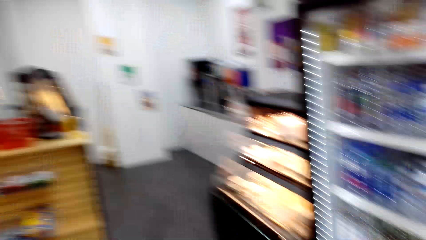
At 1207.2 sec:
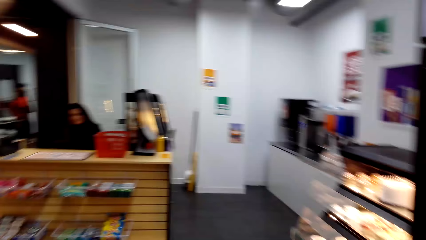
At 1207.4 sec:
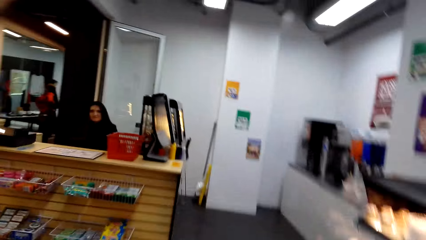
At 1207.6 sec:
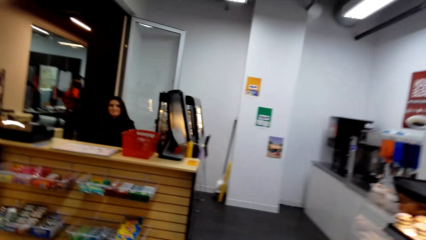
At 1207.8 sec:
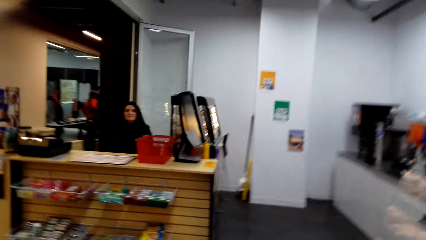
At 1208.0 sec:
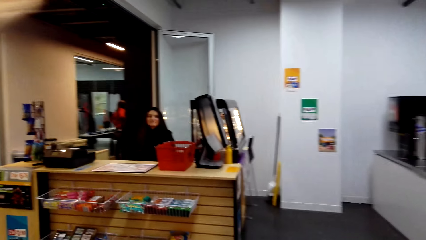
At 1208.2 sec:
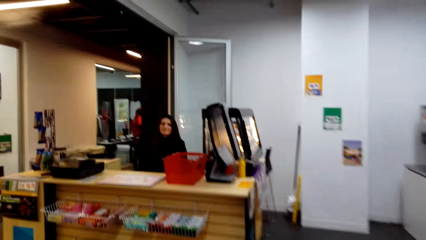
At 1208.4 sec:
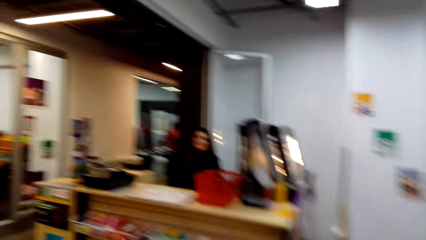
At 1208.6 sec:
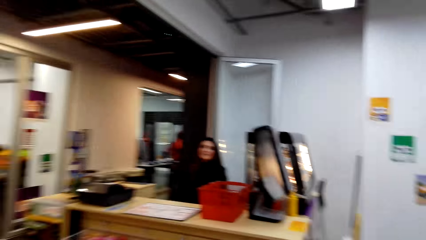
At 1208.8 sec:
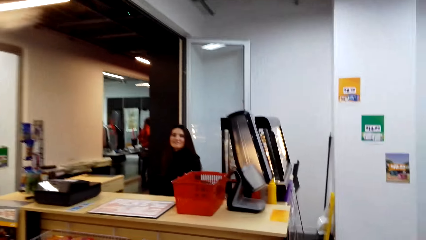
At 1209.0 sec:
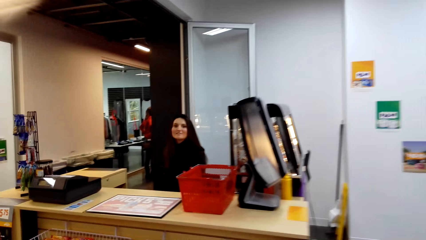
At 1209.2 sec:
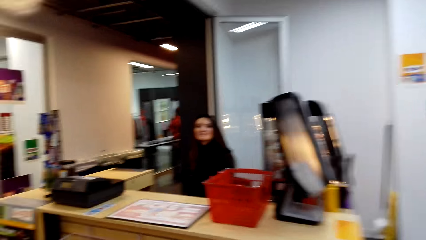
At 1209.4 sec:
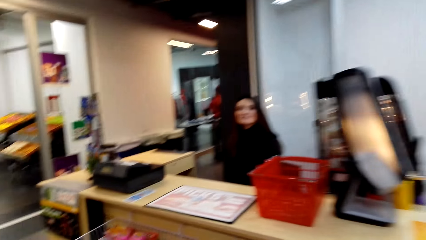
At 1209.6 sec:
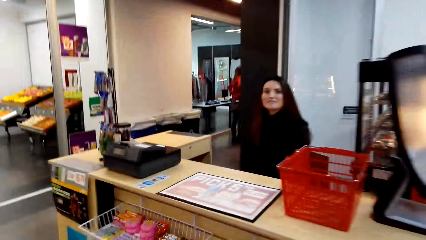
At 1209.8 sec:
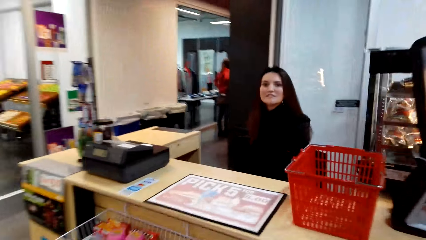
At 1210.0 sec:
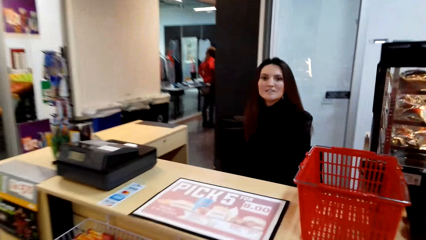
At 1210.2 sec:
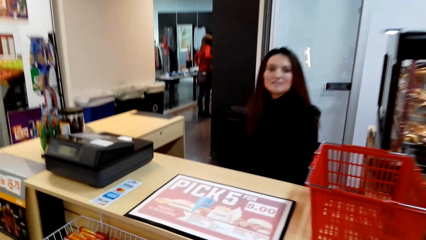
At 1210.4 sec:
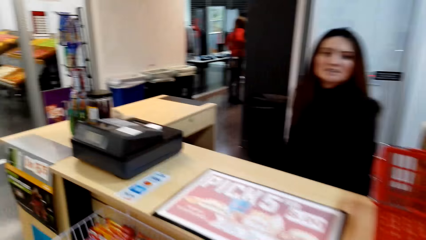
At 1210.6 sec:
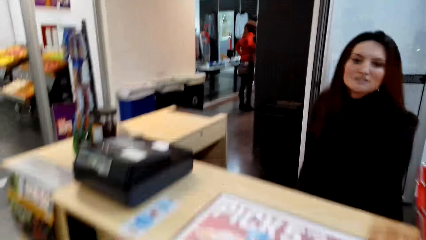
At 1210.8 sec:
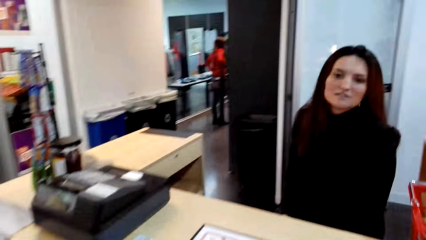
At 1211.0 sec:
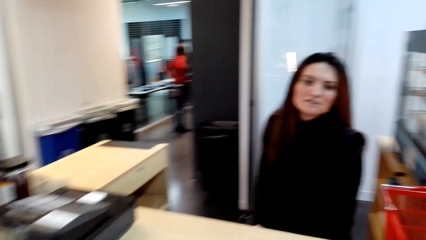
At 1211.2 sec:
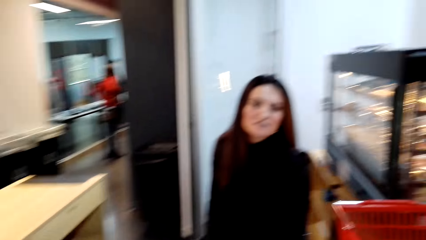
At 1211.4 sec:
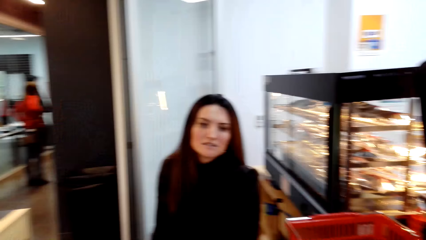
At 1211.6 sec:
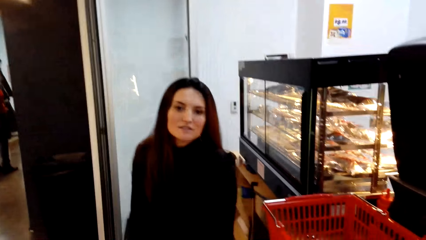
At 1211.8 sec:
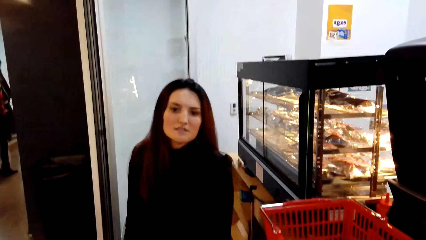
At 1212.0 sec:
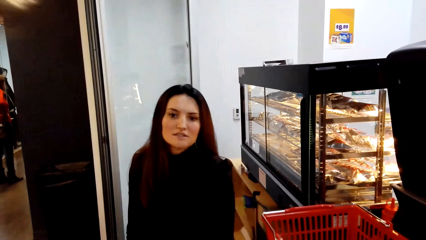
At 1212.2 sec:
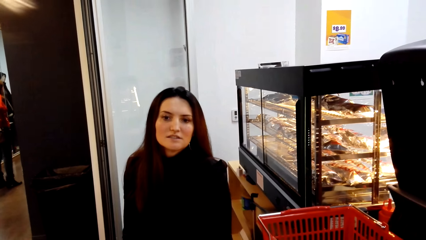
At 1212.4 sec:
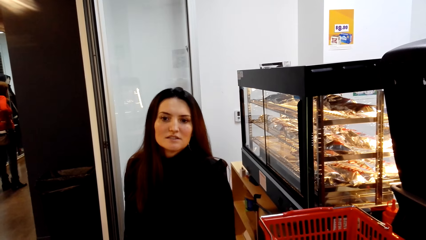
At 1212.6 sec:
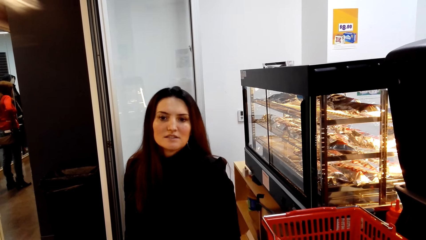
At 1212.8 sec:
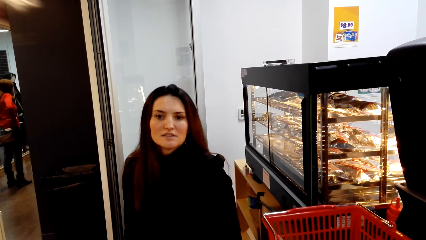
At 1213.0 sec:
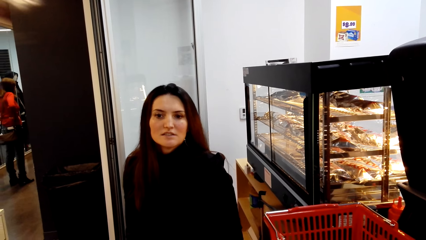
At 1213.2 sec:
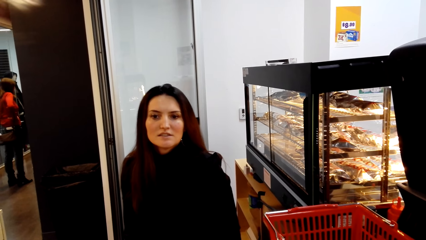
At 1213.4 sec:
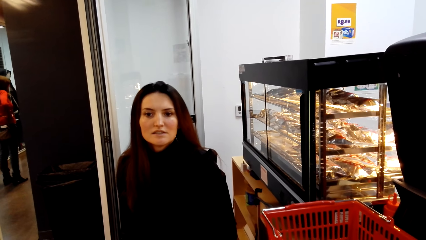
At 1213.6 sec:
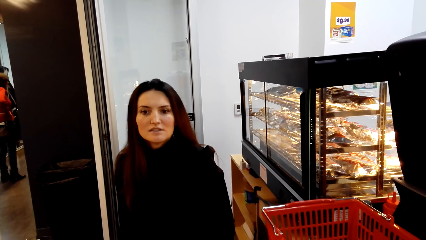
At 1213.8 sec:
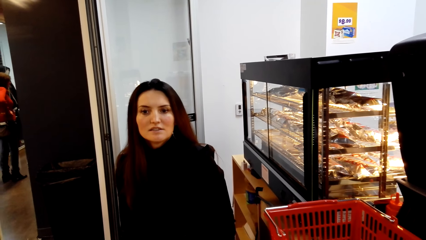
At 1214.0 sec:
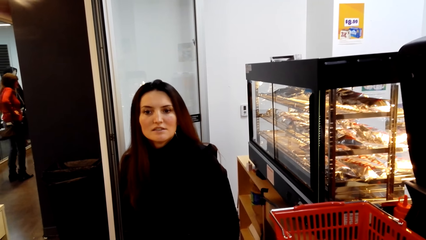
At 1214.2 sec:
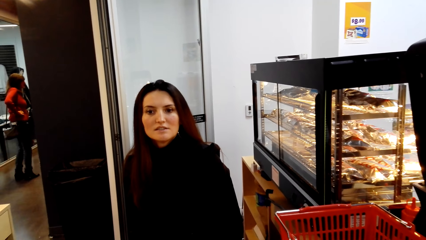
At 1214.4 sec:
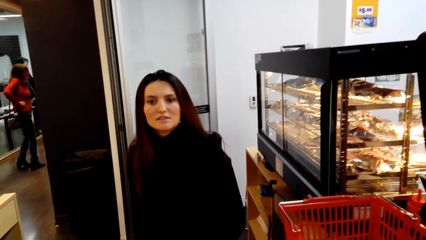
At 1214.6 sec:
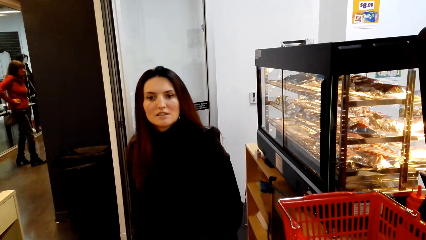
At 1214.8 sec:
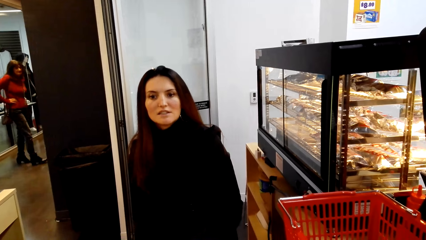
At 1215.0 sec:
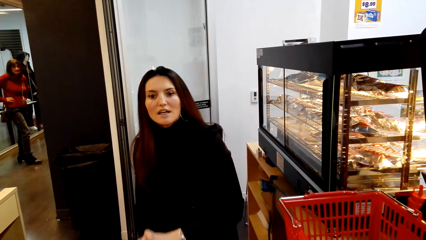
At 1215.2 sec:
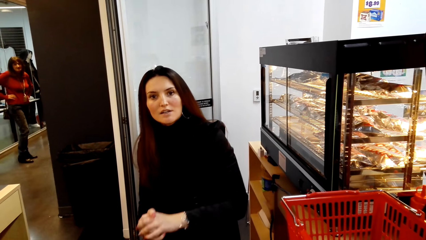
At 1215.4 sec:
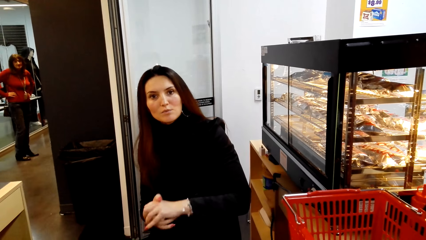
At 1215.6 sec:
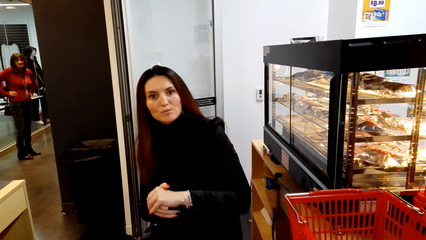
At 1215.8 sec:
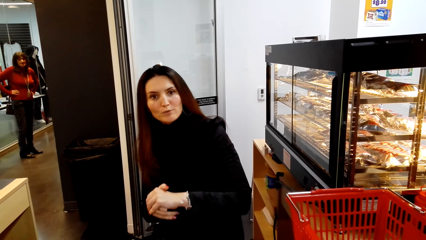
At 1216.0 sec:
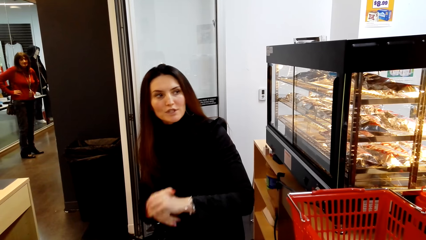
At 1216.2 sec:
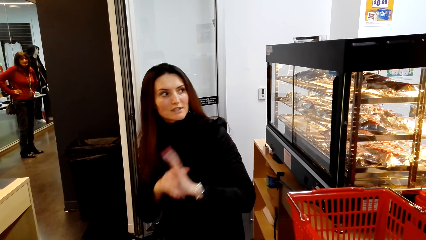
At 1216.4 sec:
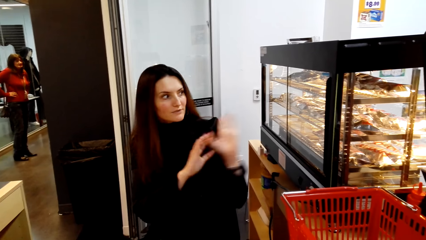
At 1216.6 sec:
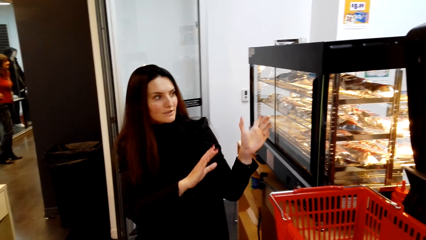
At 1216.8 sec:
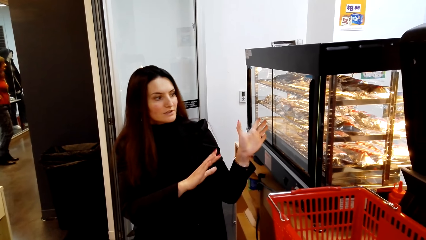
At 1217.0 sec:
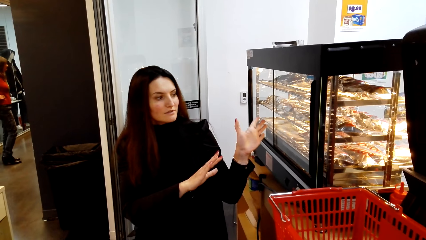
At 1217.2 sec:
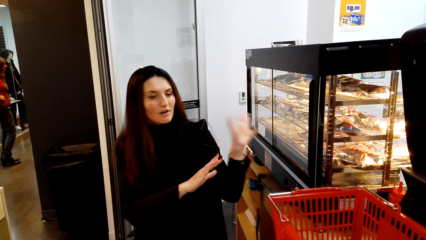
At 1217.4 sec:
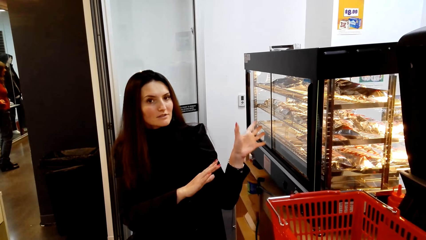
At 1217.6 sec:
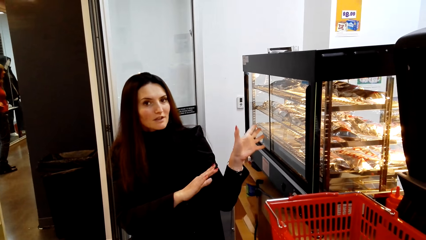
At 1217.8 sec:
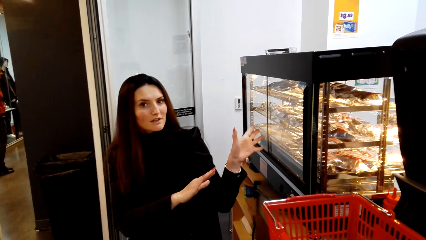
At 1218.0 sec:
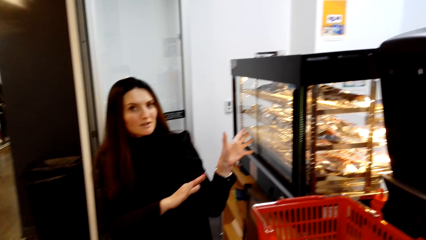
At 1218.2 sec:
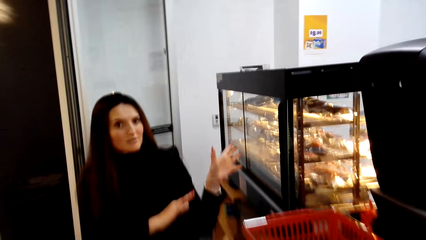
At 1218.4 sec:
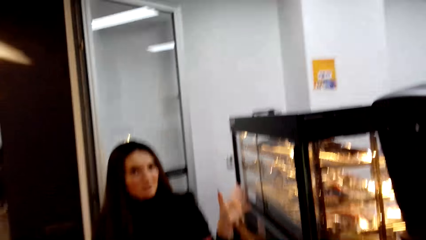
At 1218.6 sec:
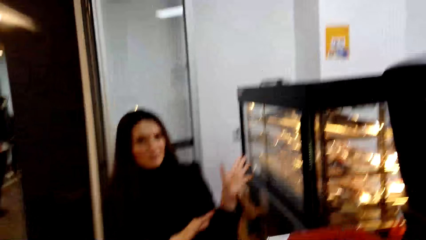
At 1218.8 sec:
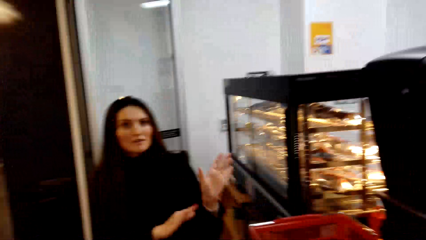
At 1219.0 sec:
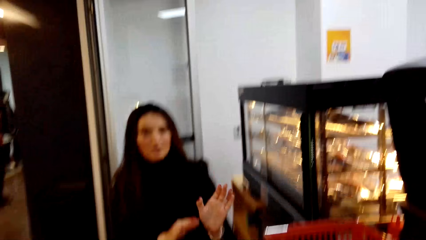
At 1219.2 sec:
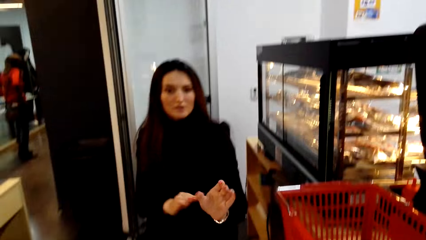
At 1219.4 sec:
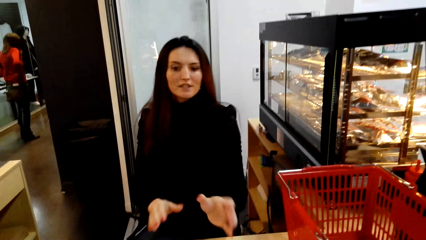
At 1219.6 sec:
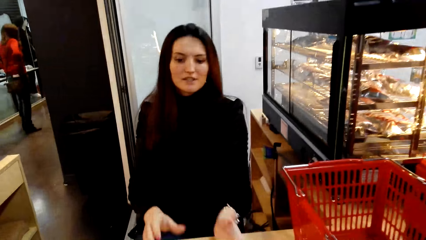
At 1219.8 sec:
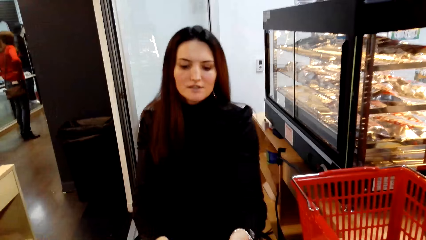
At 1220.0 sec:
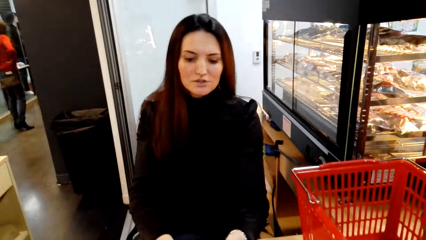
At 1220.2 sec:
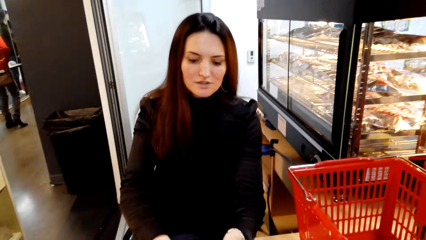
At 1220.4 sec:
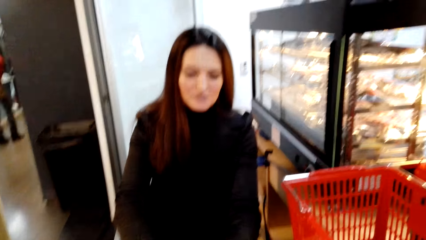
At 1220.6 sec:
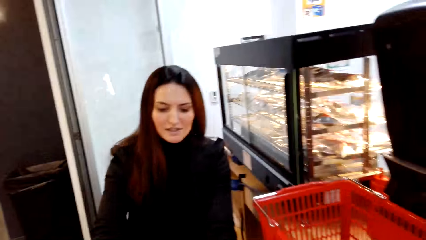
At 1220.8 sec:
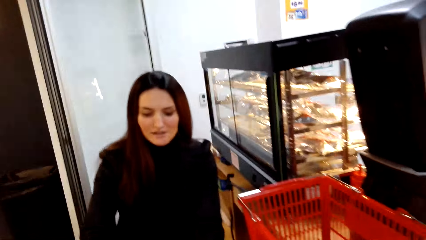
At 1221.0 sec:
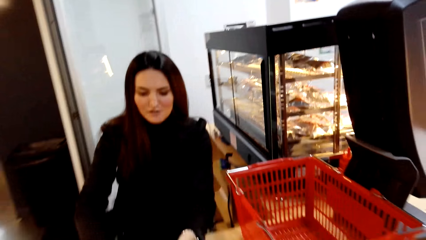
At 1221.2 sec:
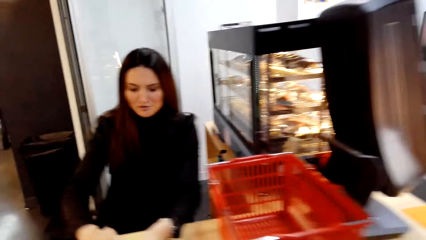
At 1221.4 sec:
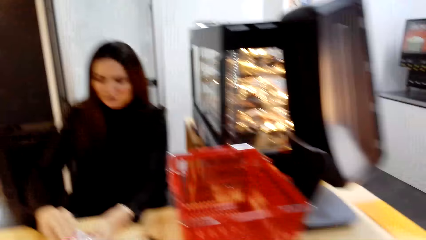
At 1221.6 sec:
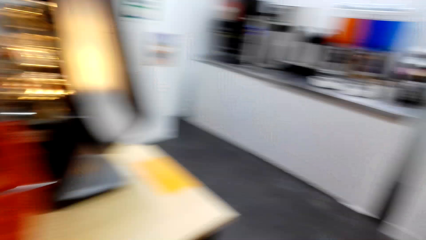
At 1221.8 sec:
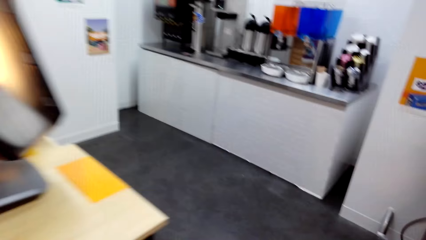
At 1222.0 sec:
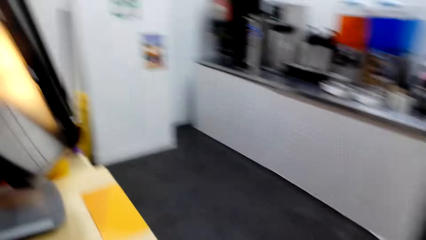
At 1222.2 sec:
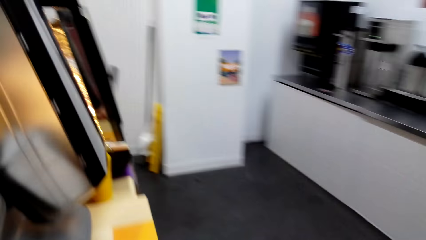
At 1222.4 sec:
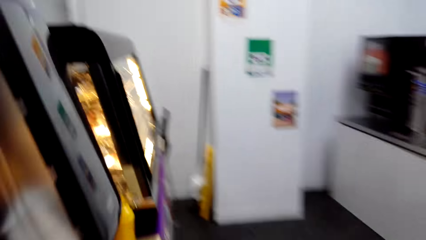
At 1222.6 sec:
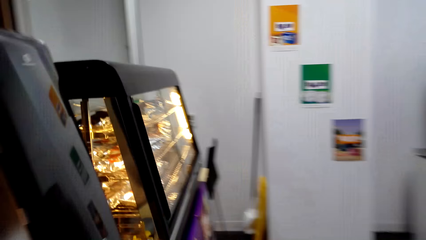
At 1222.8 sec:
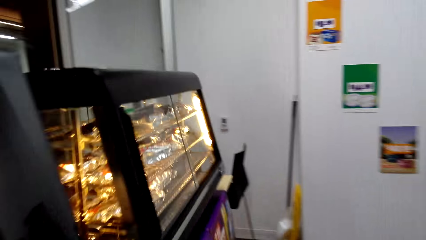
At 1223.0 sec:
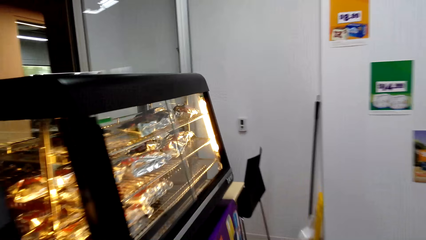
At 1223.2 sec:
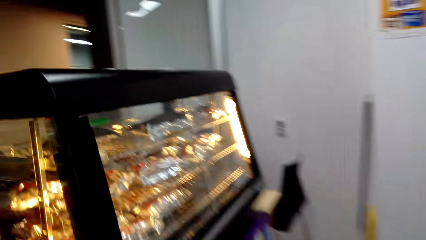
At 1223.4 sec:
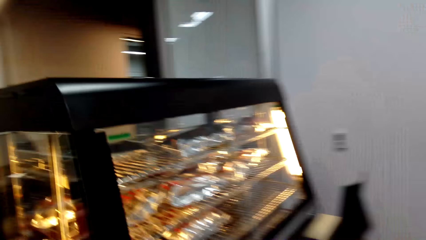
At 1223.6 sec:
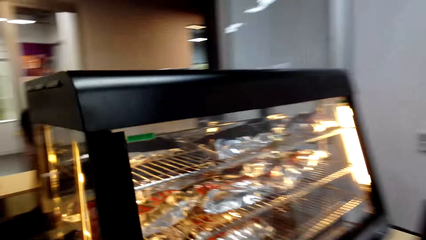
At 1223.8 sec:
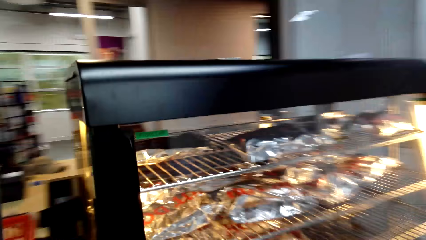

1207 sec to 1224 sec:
The camera wearer walks towards the counter desk. They talk to a lady at the counter. The lady speaks to the camera wearer. The camera wearer stands at the desk. The lady speaks to the camera wearer. The camera wearer speaks to the lady. Another lady walks in the store. The other lady holds her waist. The first lady speaks to the camera wearer. The first lady moves her hands. The camera wearer speaks to the first lady. They walk around the desk to the shelf.
